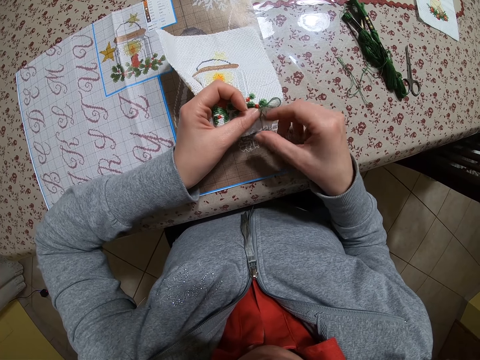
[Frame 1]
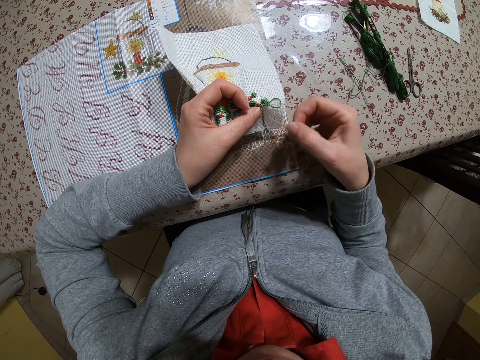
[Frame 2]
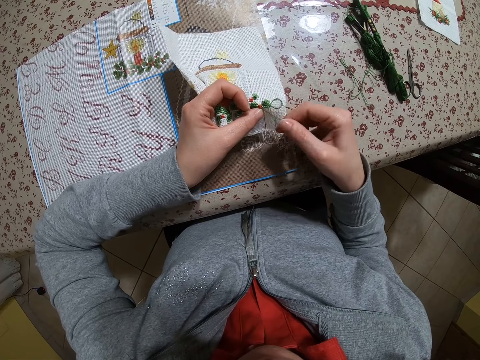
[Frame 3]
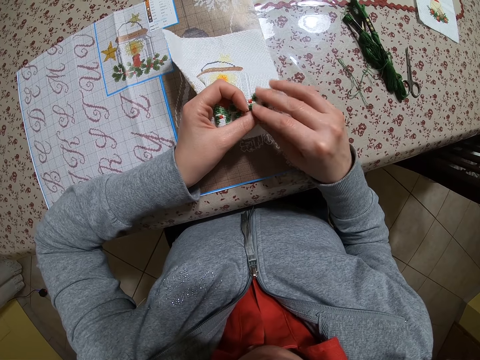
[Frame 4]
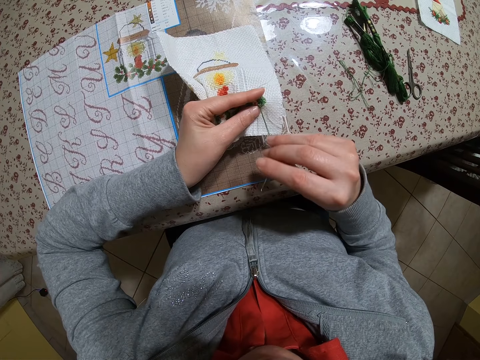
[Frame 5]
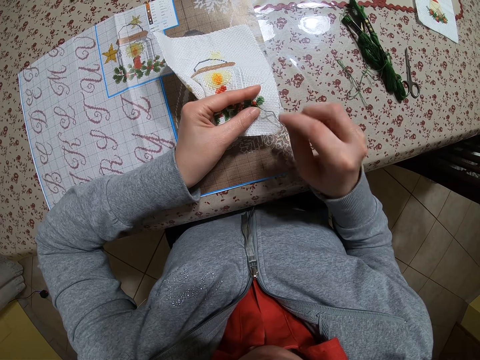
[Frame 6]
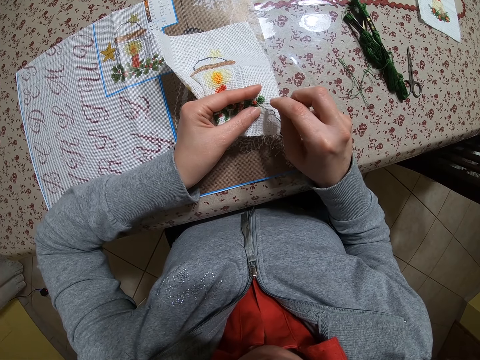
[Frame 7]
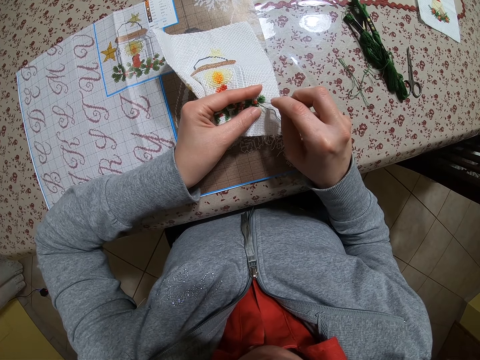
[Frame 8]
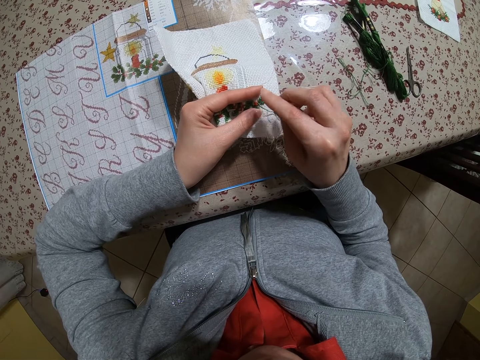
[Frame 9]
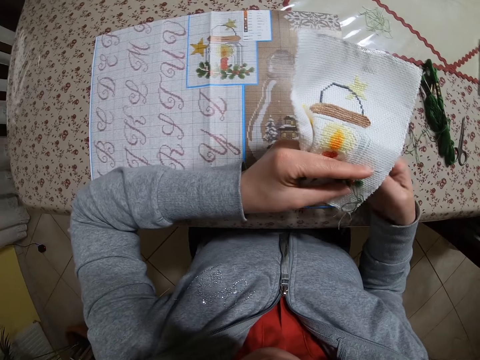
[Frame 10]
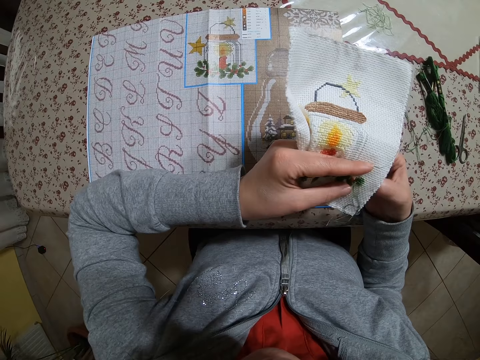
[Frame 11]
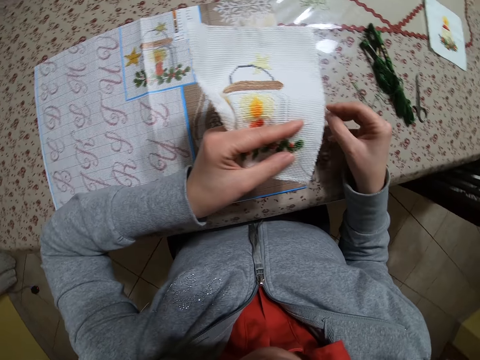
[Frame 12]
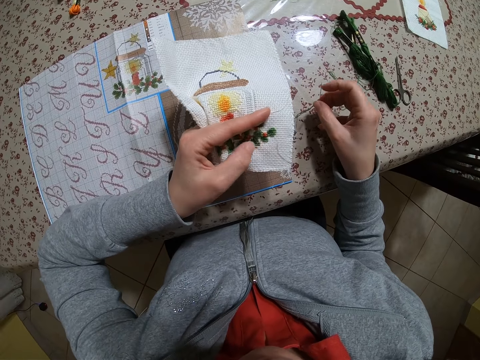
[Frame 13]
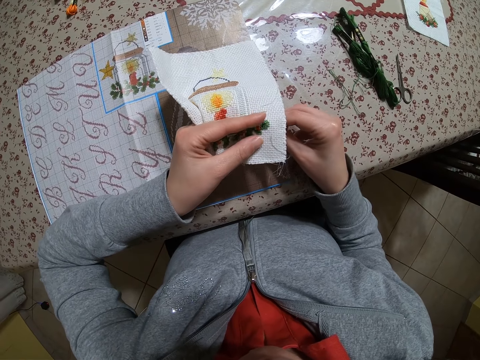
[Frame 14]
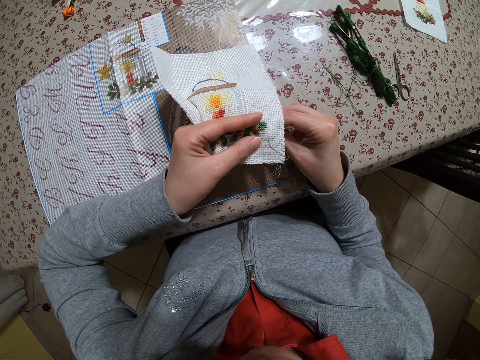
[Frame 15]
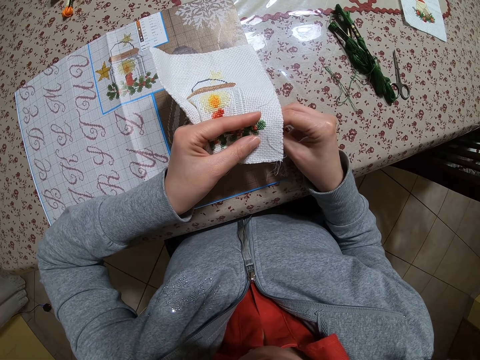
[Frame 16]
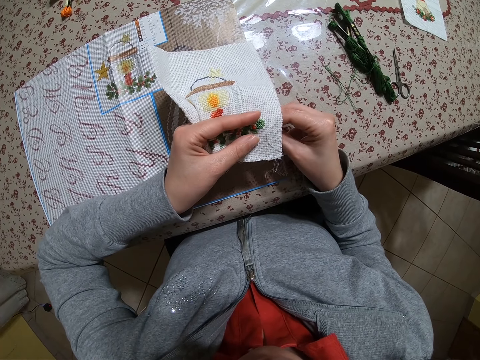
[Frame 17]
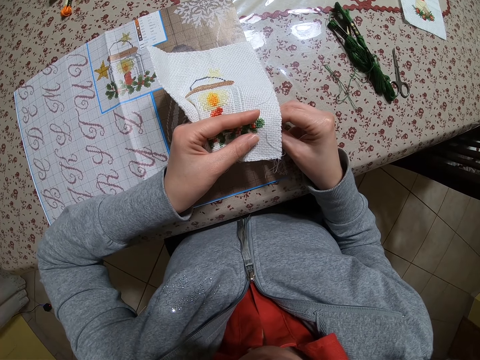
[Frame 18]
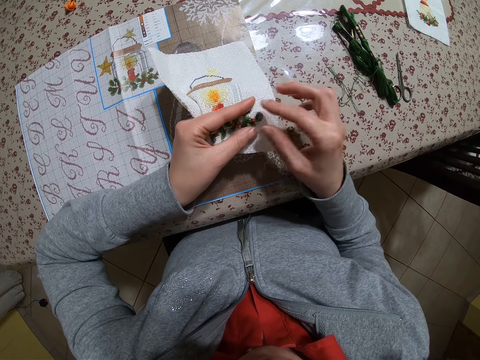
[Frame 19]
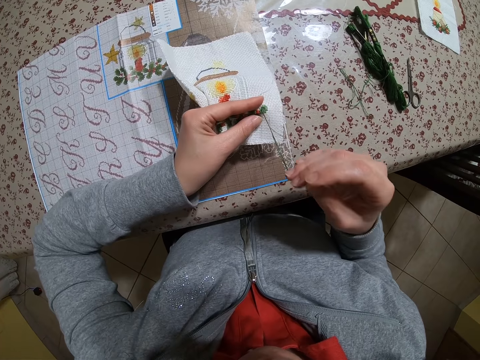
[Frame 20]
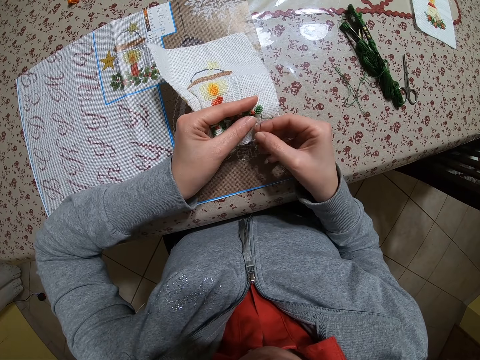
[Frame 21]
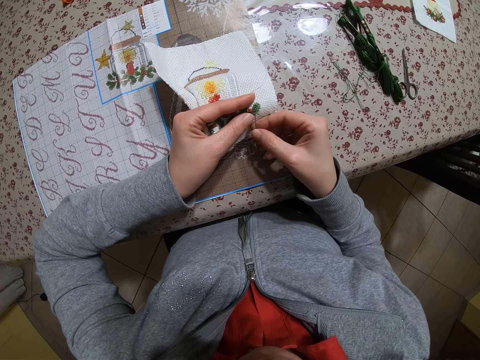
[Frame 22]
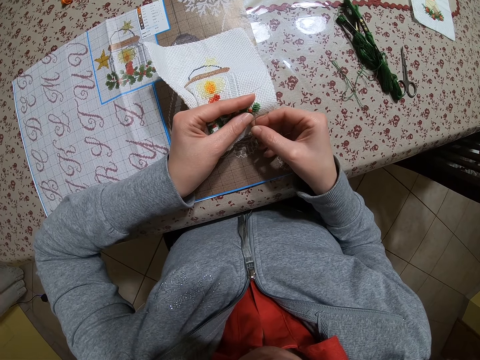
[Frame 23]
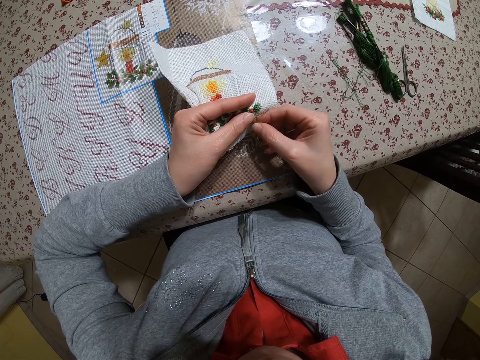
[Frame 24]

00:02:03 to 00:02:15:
The camera wearer inserts the needle in the muslin with her right hand. She removes the needle from the muslin with her right hand. She inserts the needle in the muslin with her right hand. She removes the needle from the muslin with her right hand.

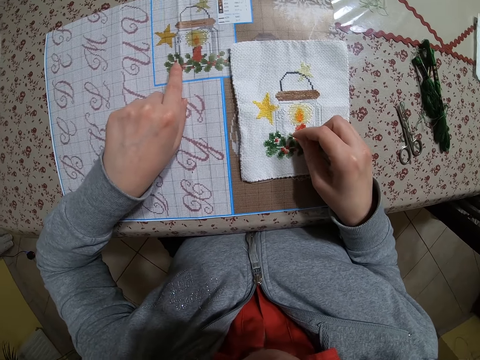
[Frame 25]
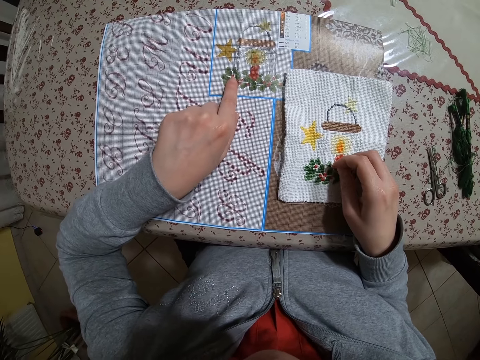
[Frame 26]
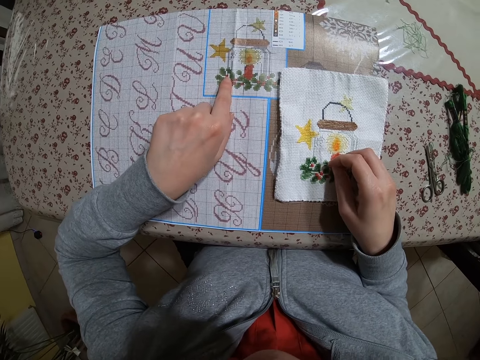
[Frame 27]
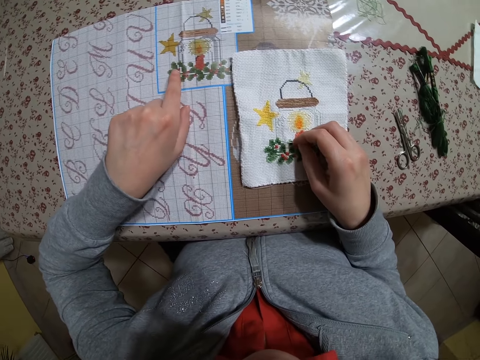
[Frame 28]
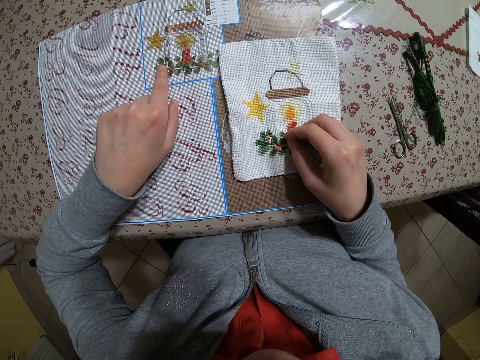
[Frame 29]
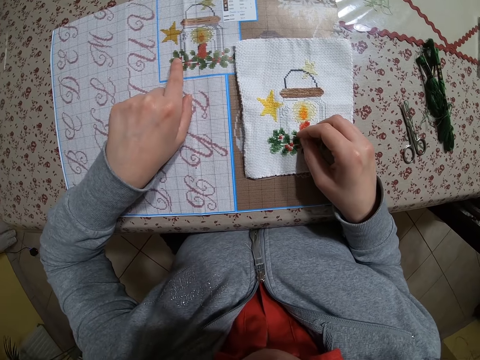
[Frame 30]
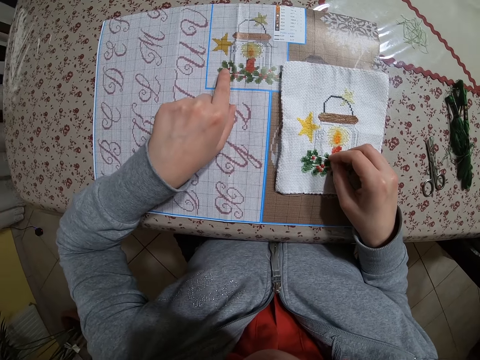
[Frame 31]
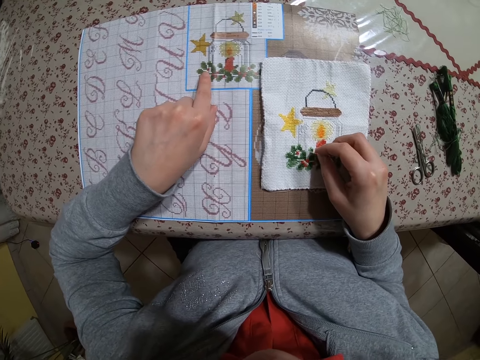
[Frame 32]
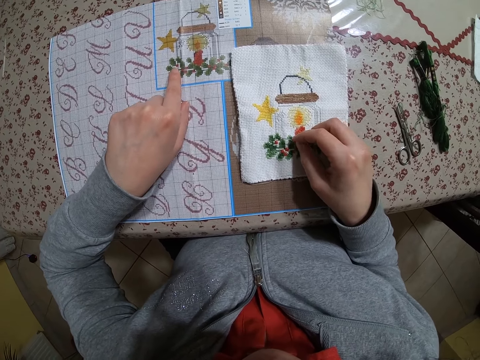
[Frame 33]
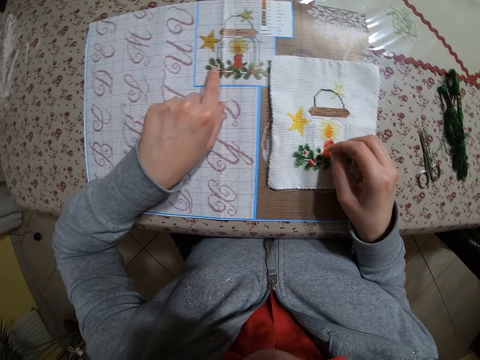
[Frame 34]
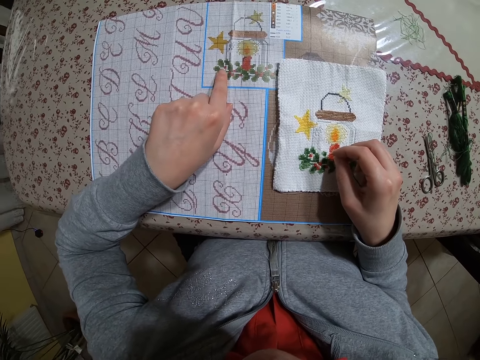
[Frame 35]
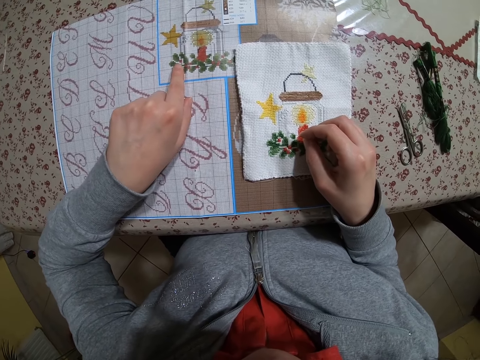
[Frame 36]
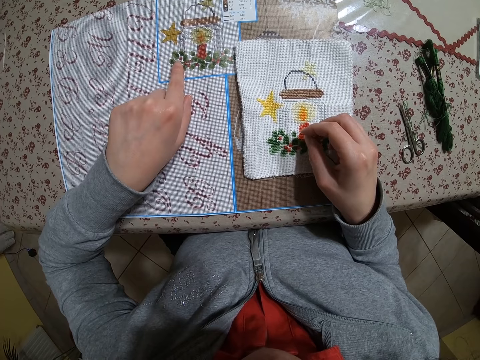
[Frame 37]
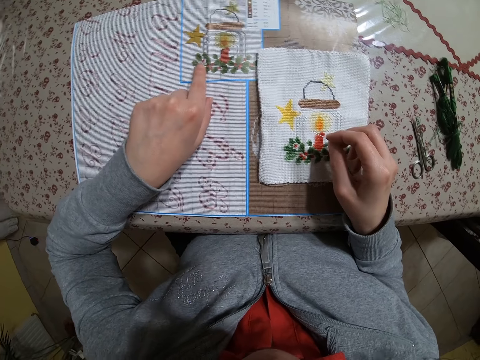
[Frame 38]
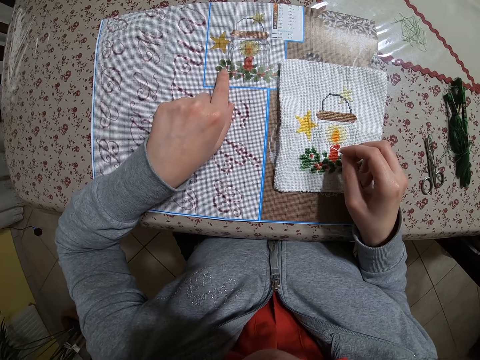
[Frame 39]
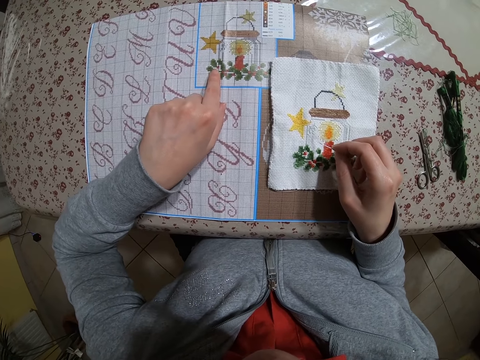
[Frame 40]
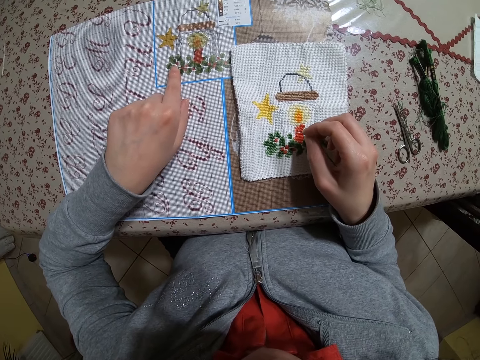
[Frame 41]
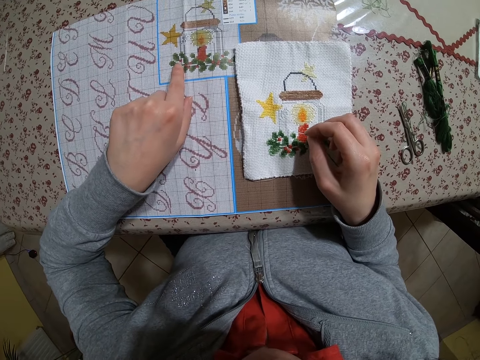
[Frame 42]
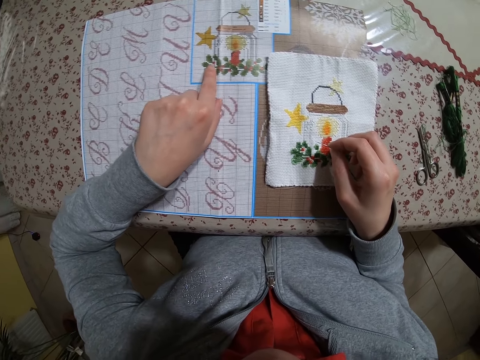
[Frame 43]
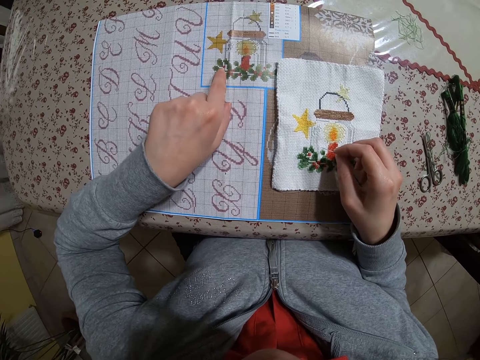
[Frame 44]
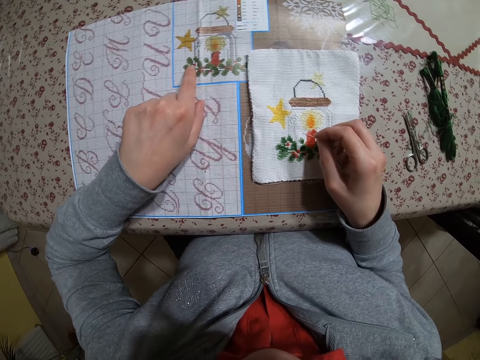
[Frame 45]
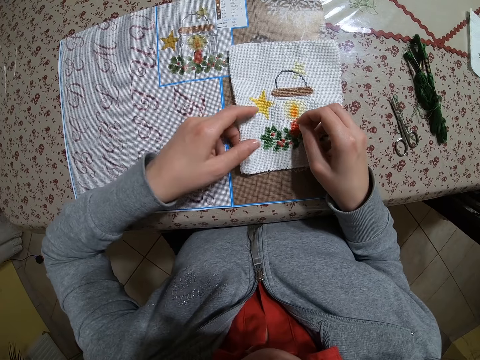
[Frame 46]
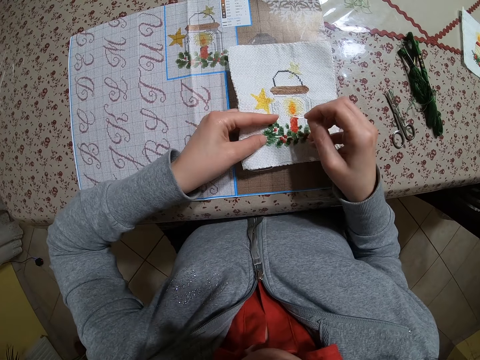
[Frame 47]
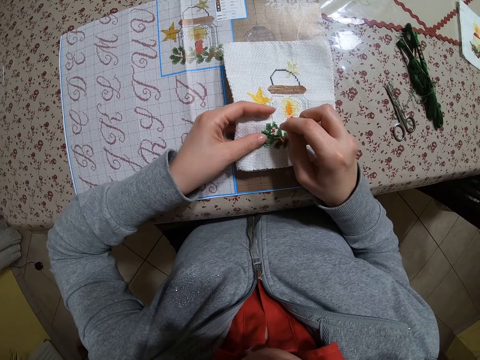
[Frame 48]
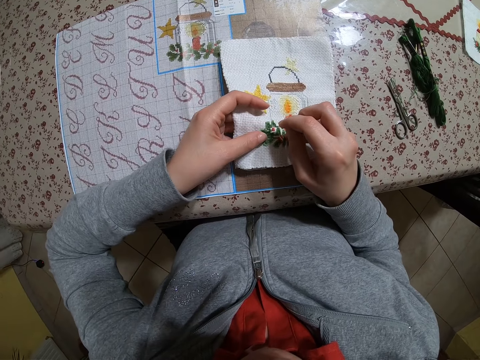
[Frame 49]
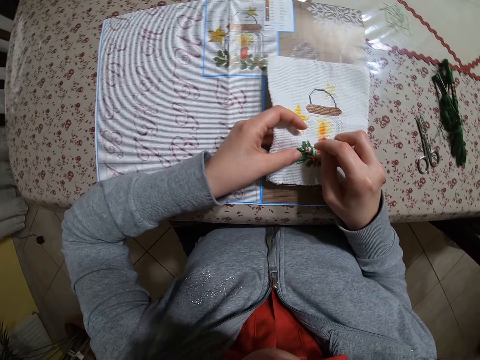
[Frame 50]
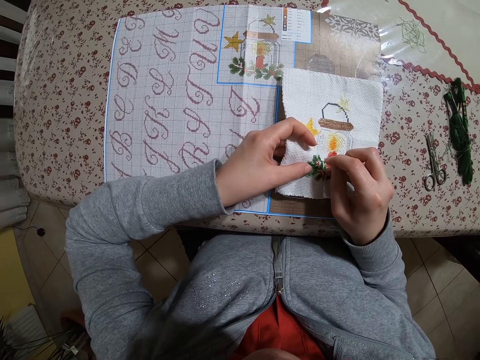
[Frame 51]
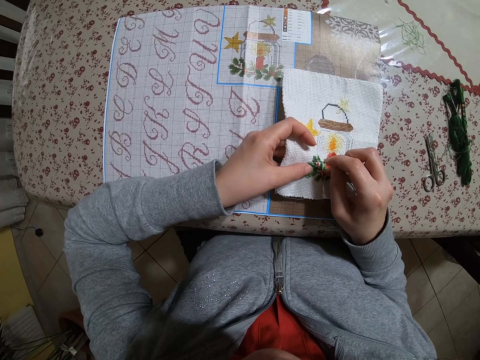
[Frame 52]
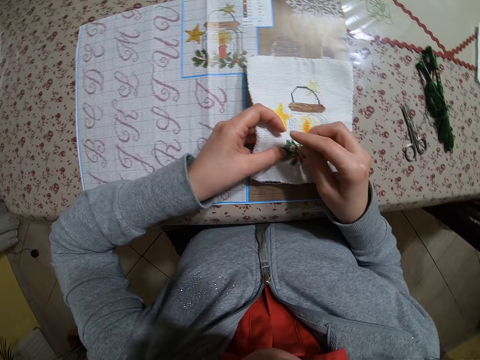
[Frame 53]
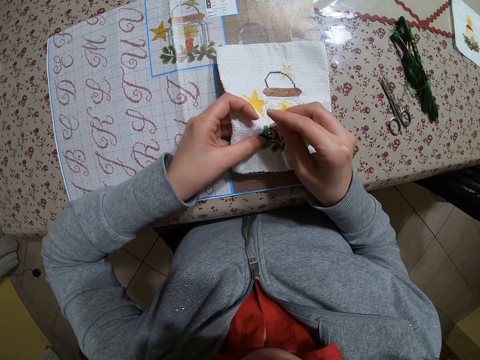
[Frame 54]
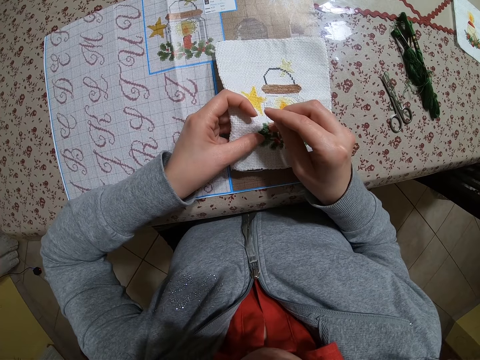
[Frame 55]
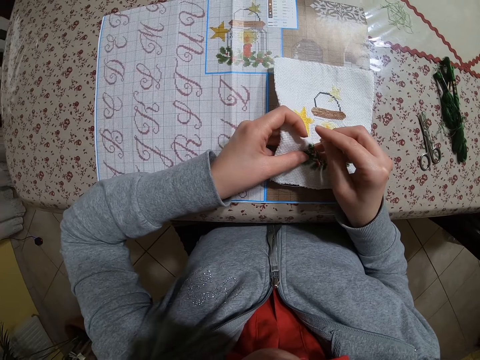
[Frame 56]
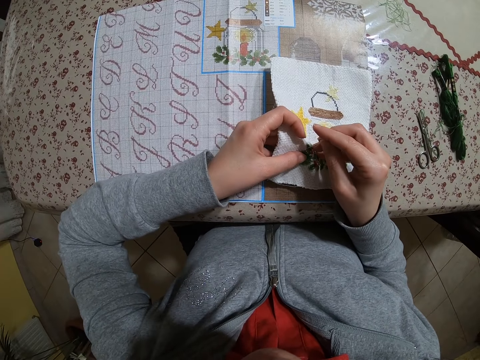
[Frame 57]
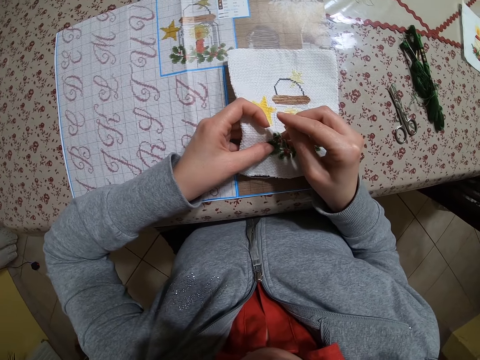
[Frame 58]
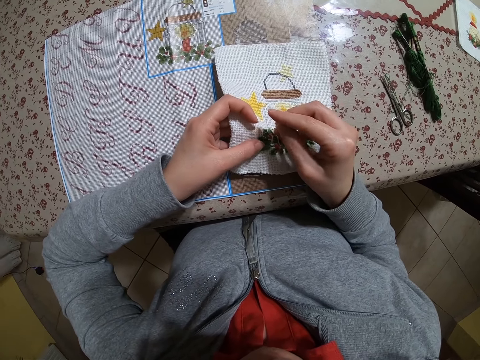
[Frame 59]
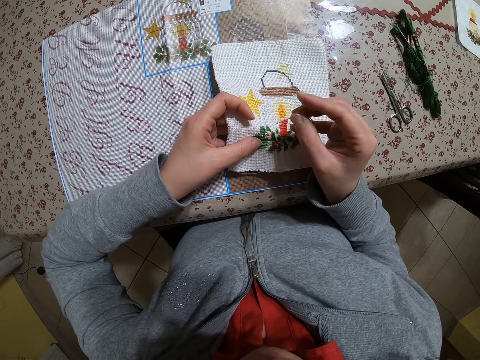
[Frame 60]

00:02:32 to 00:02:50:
The camera wearer looks on both flowers. She holds the muslin with her left hand. She looks on the flower decorations.
